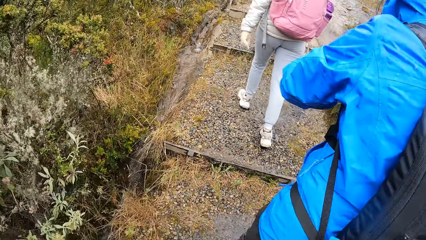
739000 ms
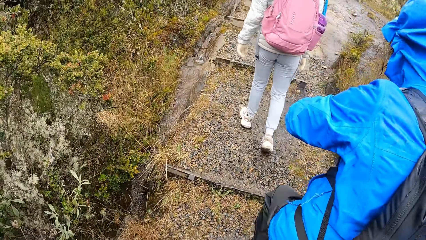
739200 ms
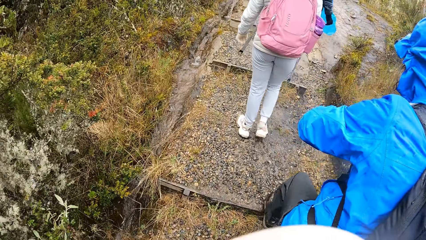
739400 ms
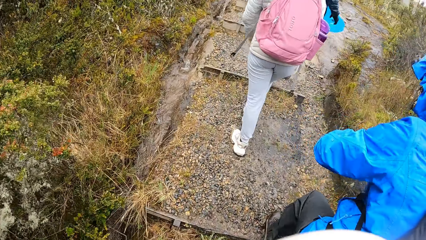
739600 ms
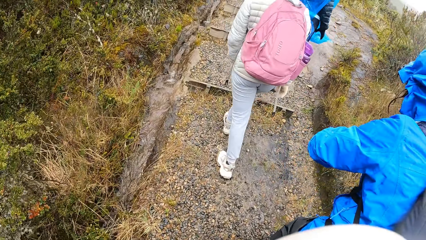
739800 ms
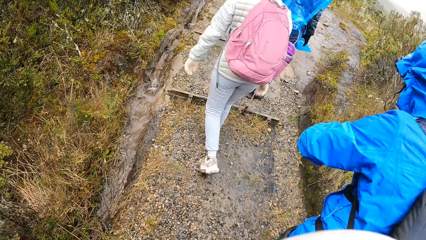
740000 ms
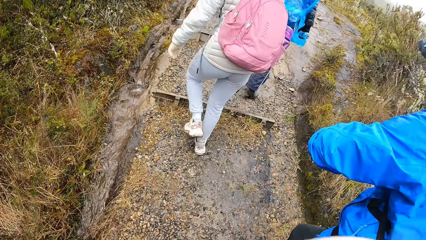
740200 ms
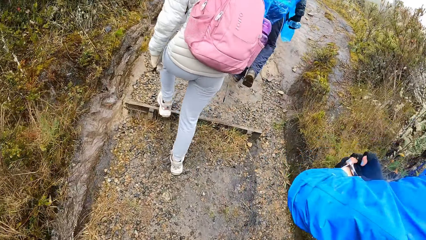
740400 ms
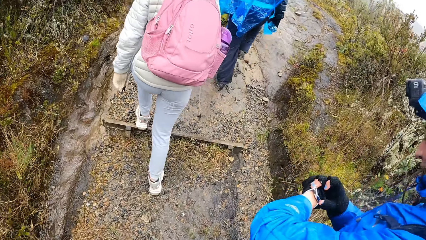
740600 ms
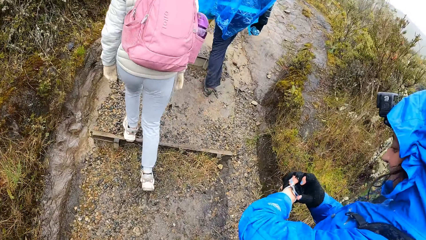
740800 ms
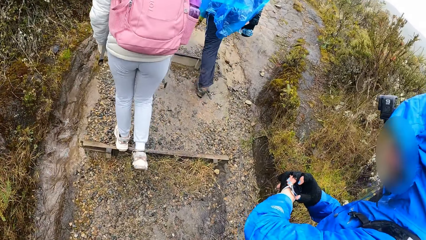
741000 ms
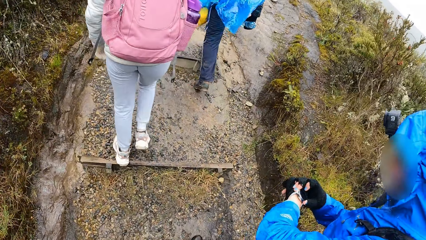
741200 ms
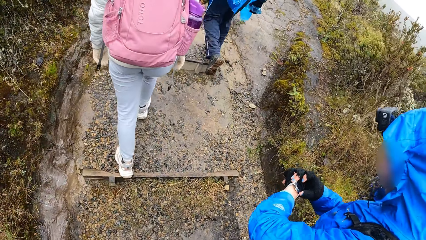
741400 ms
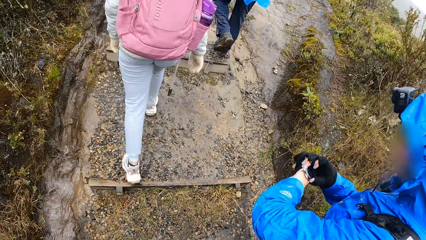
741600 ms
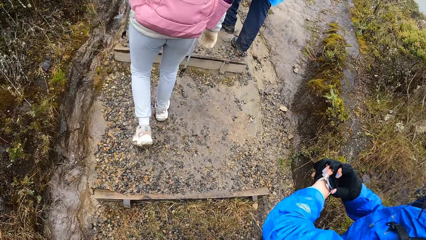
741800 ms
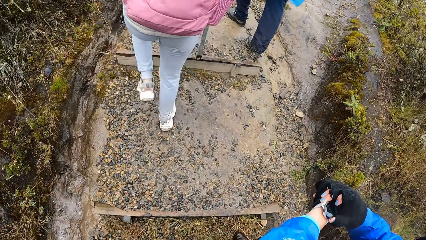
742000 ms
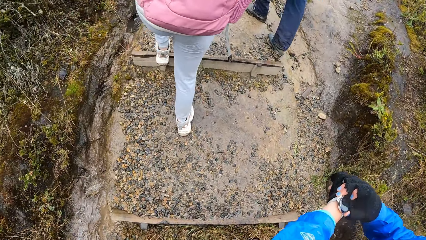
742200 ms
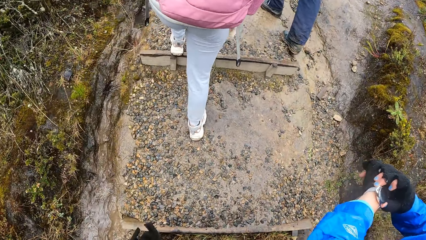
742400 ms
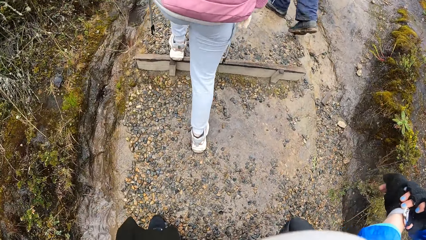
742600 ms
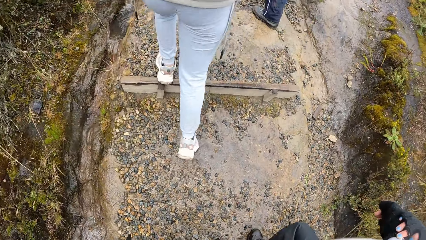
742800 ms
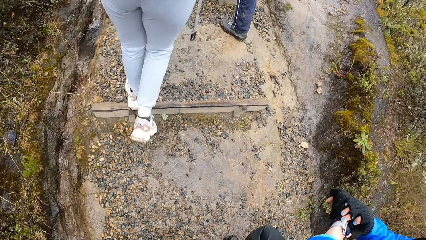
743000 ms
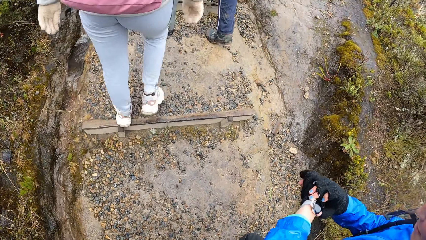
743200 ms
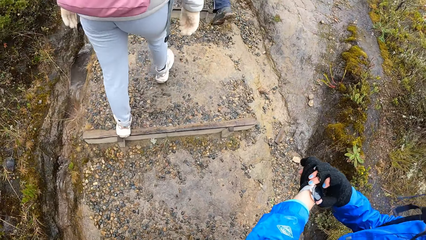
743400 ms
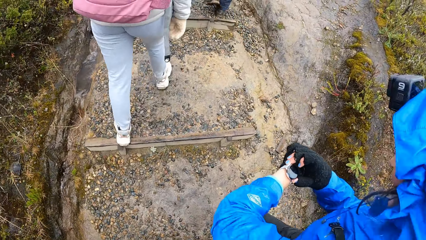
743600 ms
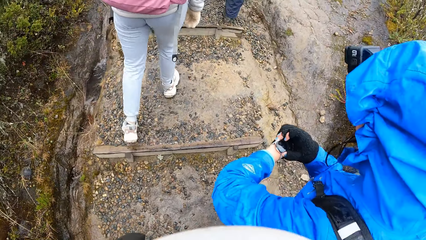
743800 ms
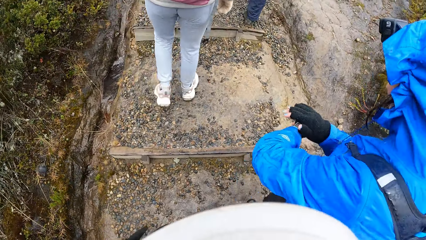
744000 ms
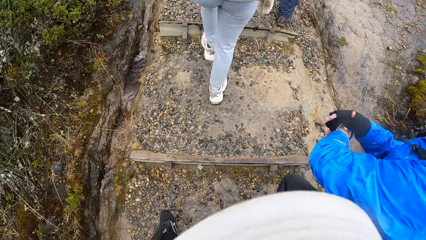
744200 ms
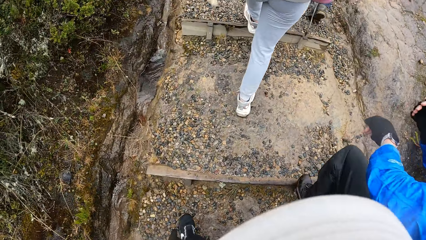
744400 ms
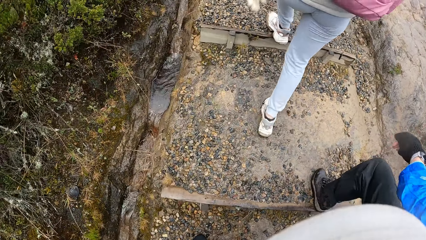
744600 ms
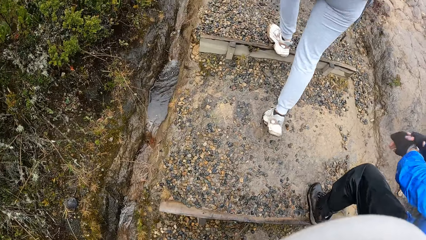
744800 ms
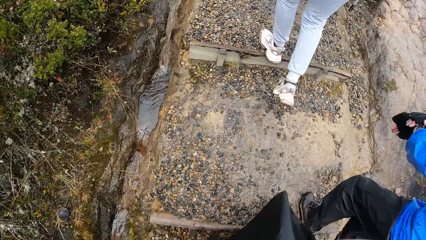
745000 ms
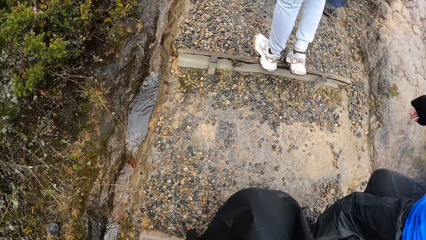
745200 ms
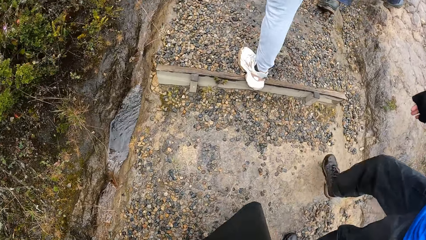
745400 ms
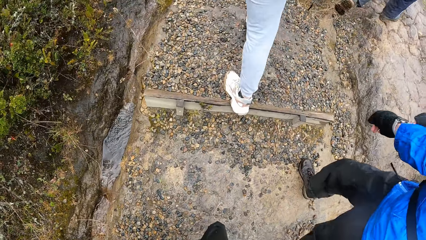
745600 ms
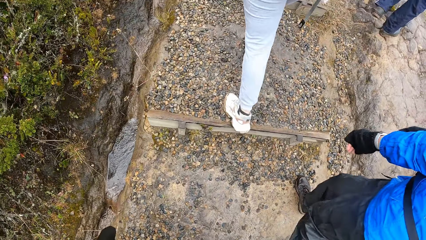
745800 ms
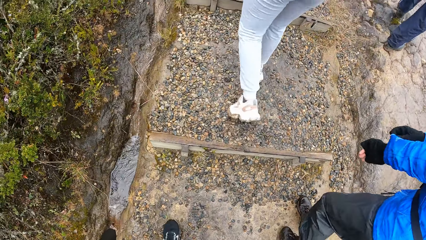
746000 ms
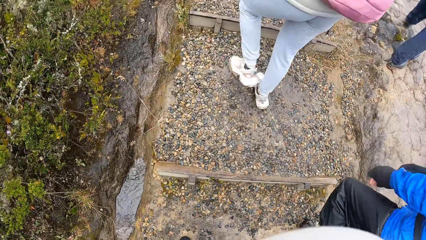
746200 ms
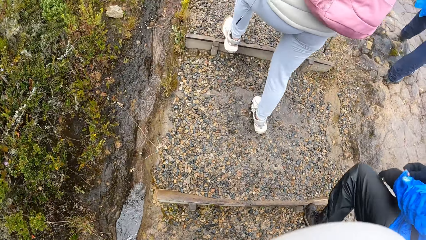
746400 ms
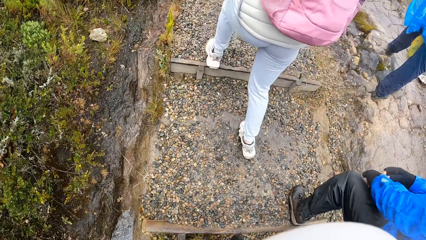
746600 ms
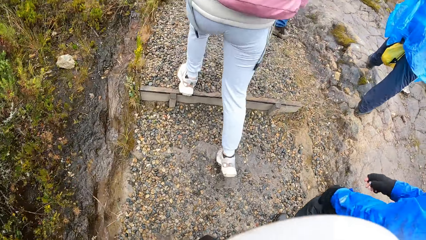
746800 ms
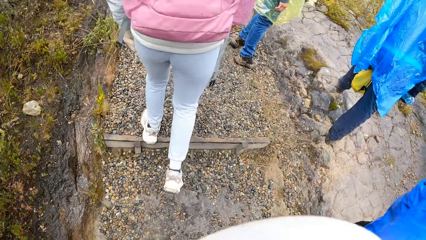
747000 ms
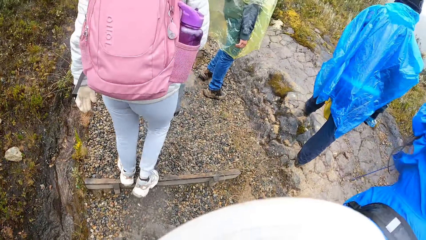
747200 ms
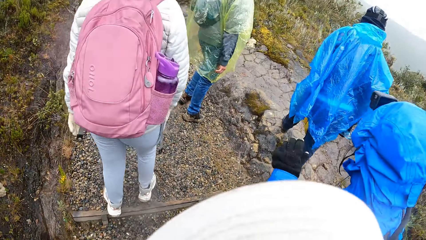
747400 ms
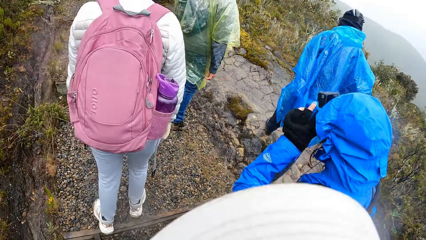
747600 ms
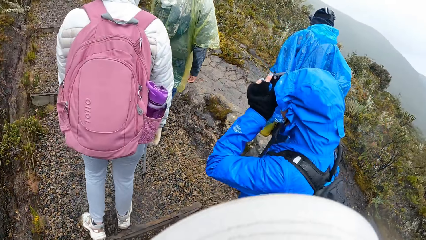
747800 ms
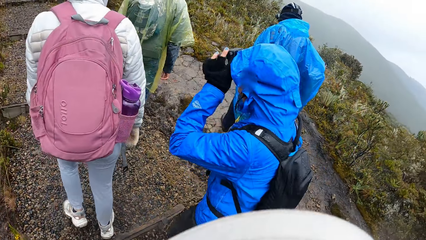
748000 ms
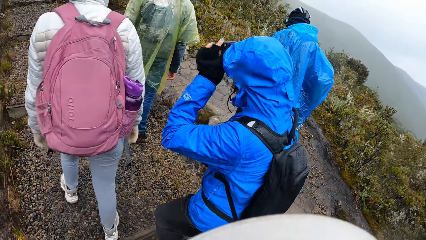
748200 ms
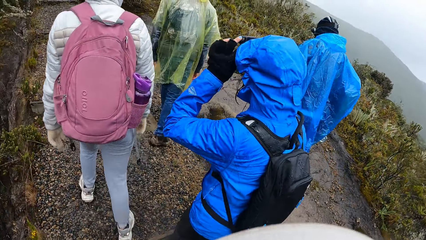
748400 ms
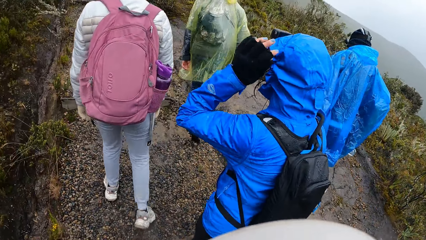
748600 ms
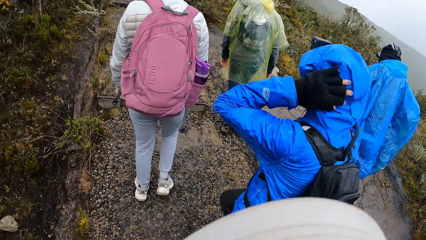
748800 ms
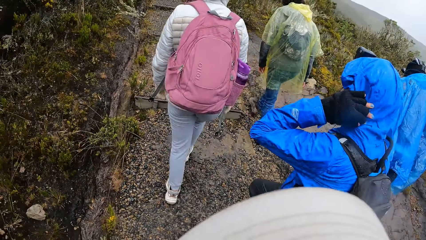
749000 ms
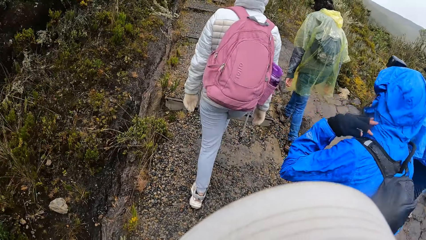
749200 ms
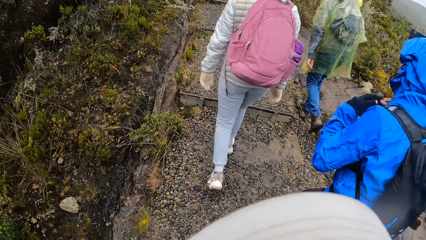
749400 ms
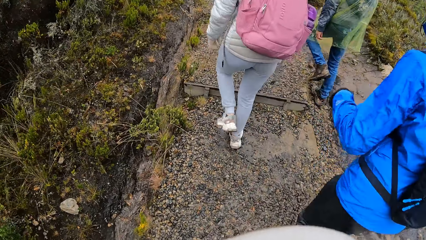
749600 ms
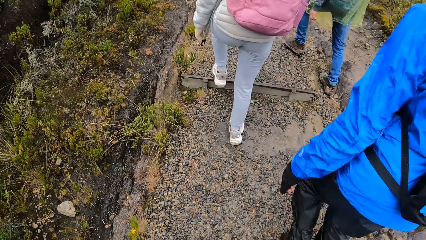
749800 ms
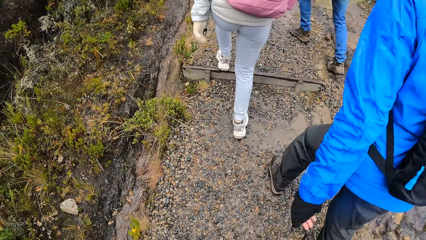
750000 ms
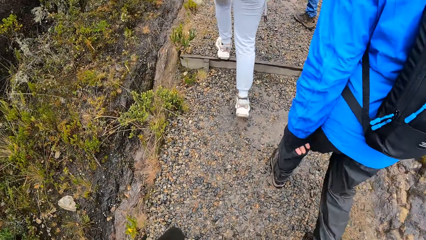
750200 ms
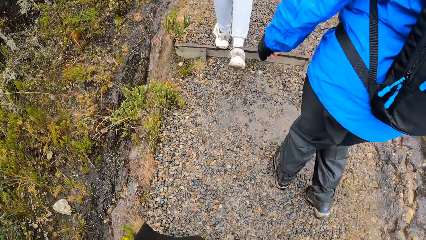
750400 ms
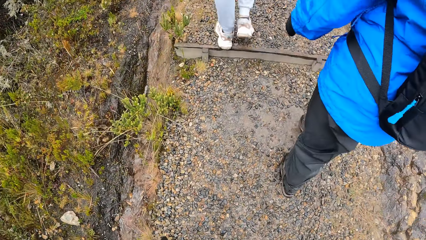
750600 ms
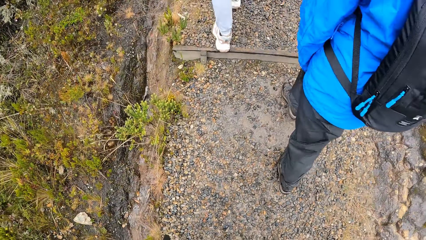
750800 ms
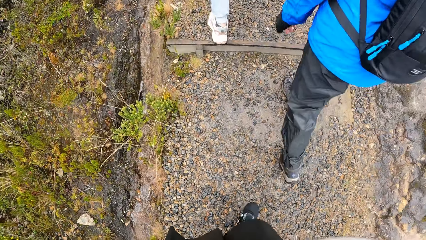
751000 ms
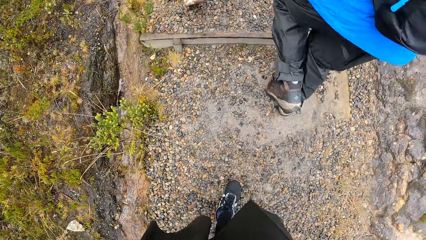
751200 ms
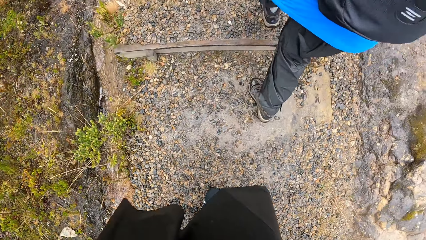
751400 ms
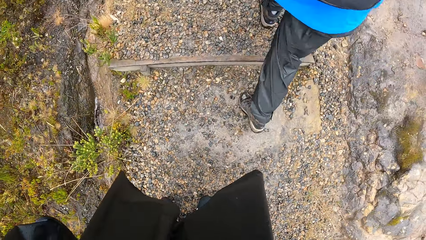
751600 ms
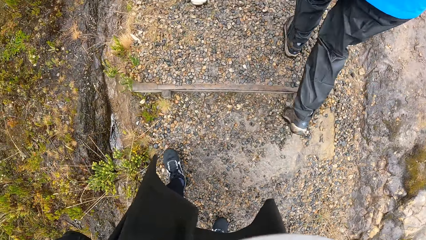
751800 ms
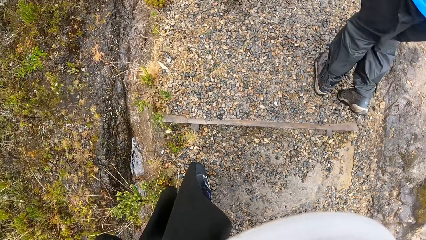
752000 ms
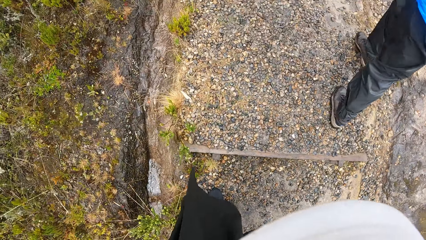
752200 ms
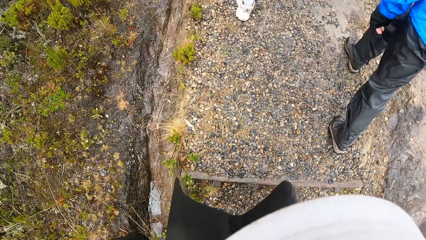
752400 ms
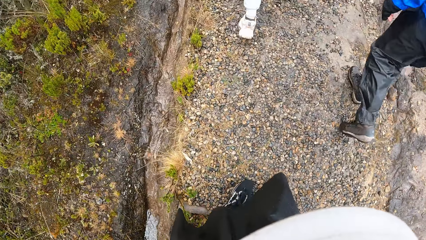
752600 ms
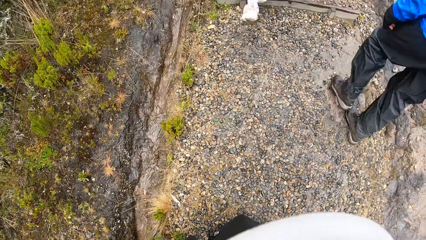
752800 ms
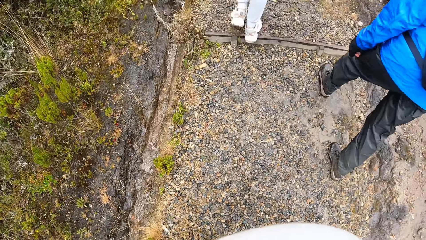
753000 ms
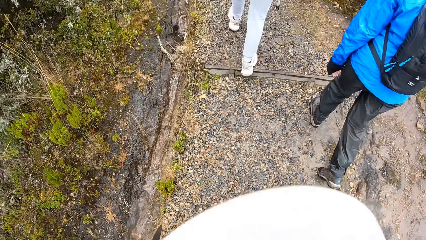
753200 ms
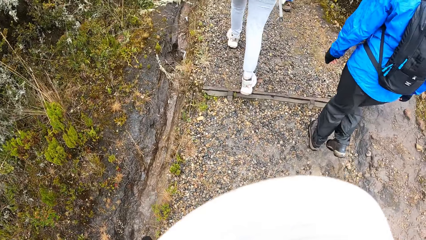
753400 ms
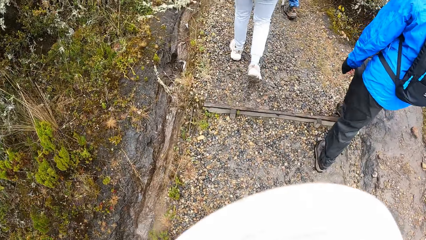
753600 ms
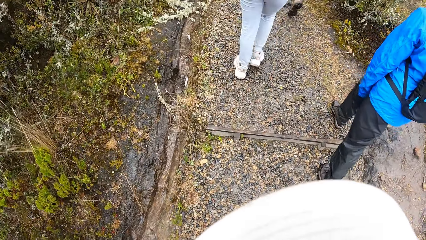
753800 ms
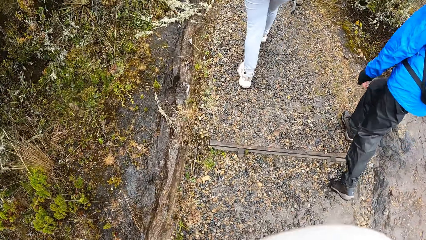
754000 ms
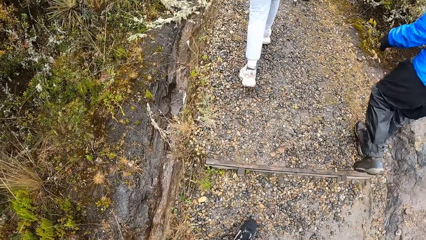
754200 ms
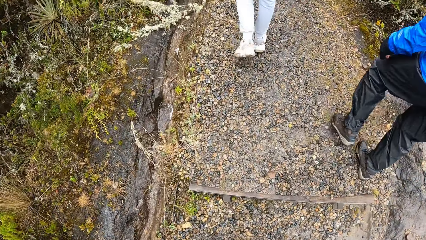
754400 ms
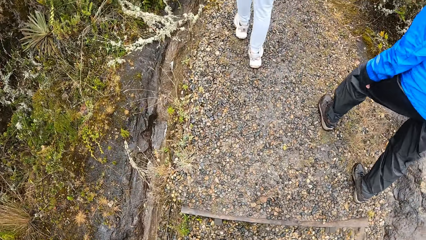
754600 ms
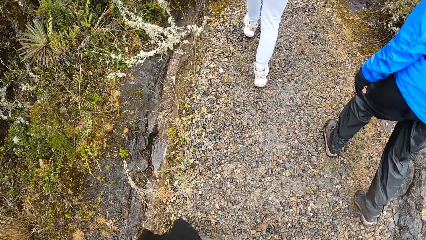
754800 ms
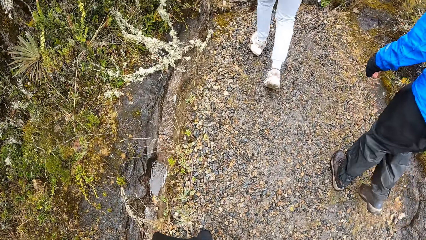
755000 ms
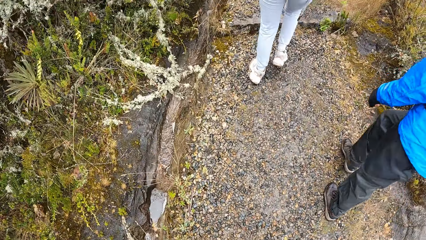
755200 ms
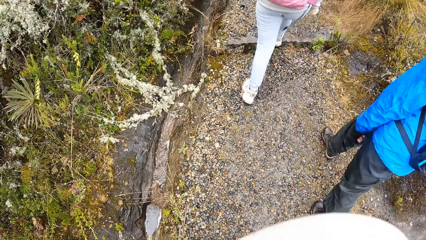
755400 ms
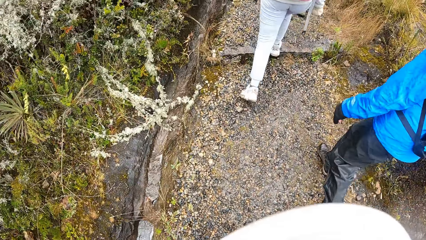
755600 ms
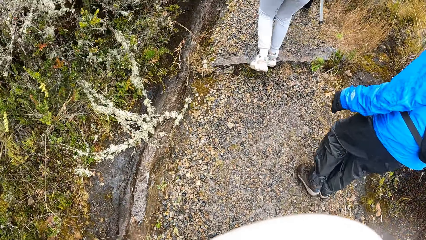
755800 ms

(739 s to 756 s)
A man operates his watch, pulls his hand off the watch and walks around the park. The camera wearer walks around the park. The man adjusts his hat, pulls his hands off the hat and walks around the park. The camera wearer walks around the park.
